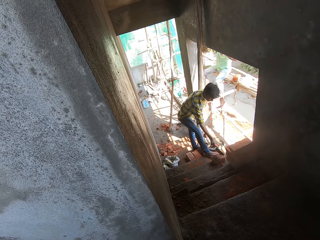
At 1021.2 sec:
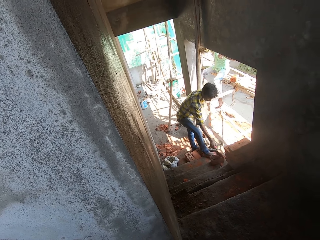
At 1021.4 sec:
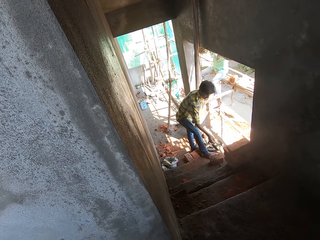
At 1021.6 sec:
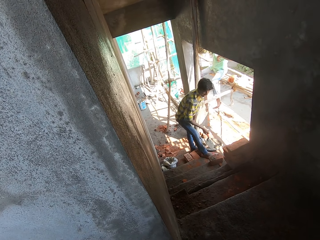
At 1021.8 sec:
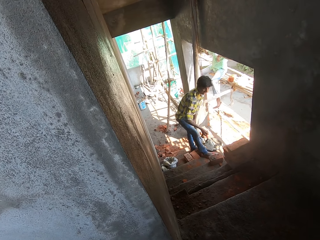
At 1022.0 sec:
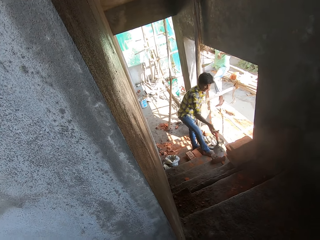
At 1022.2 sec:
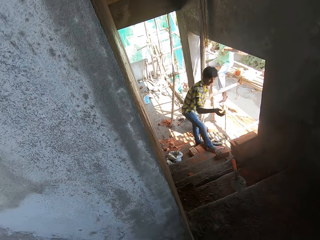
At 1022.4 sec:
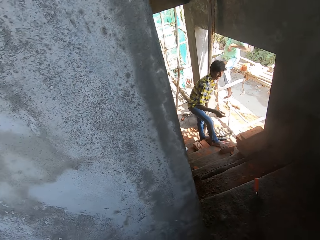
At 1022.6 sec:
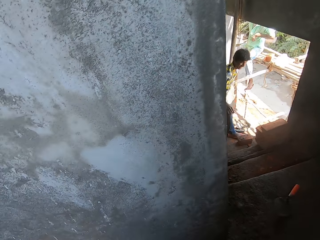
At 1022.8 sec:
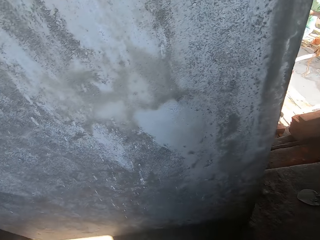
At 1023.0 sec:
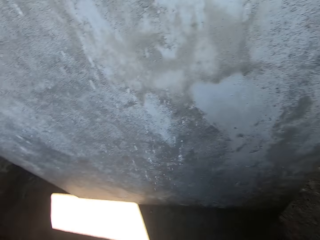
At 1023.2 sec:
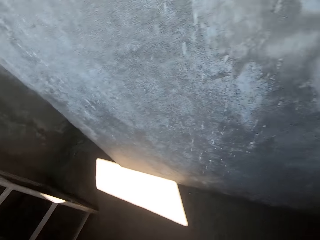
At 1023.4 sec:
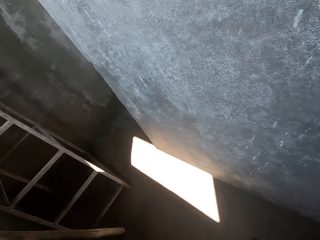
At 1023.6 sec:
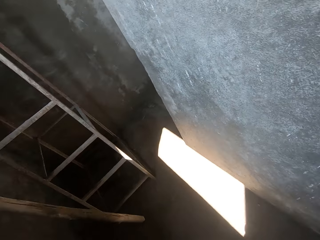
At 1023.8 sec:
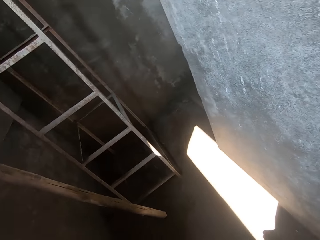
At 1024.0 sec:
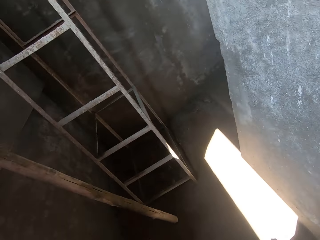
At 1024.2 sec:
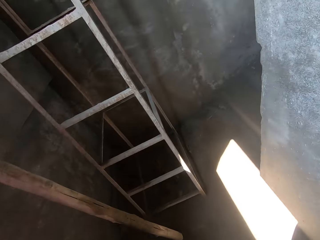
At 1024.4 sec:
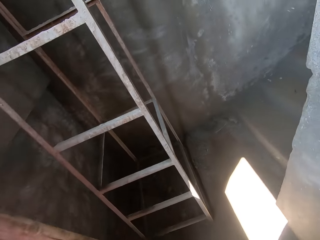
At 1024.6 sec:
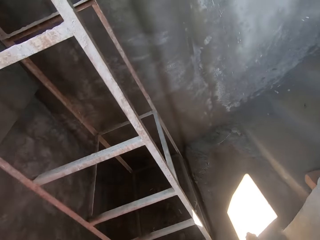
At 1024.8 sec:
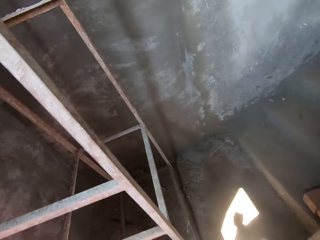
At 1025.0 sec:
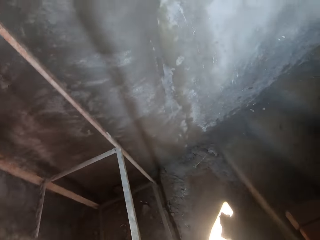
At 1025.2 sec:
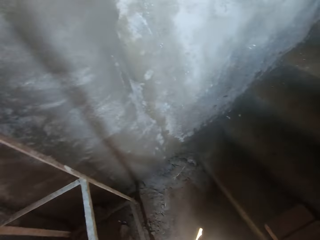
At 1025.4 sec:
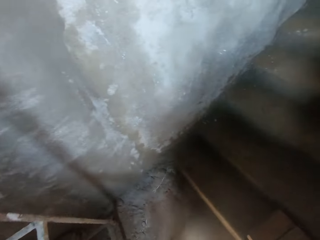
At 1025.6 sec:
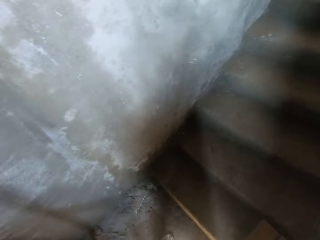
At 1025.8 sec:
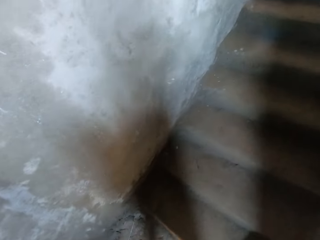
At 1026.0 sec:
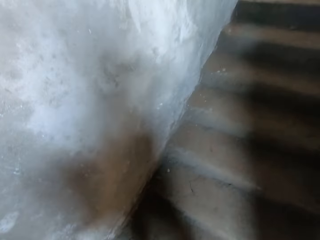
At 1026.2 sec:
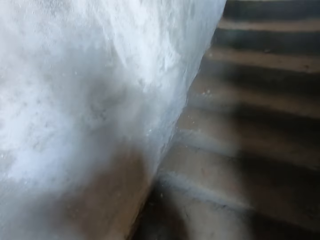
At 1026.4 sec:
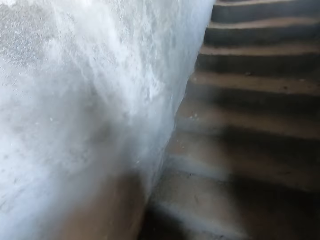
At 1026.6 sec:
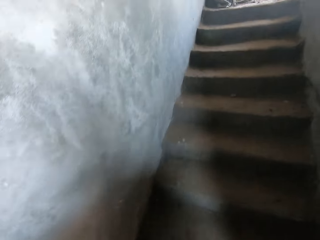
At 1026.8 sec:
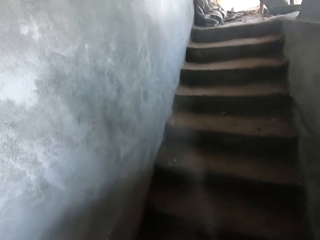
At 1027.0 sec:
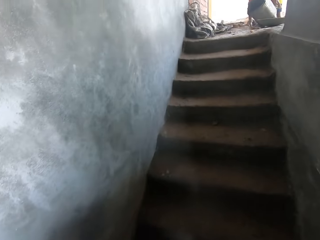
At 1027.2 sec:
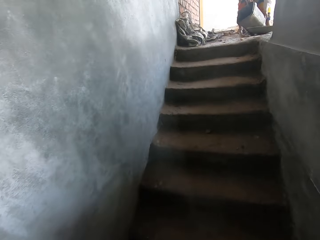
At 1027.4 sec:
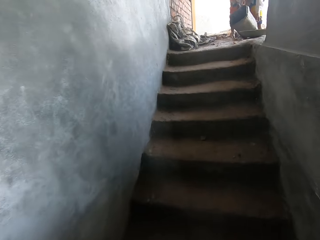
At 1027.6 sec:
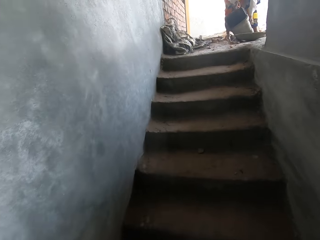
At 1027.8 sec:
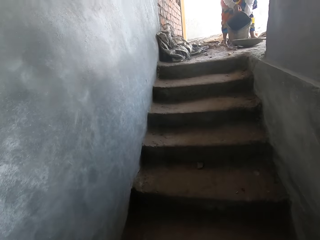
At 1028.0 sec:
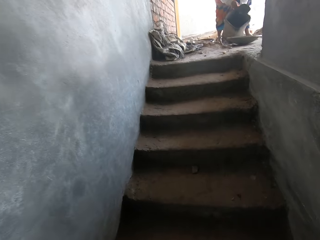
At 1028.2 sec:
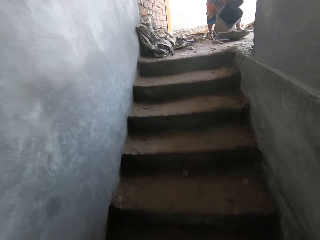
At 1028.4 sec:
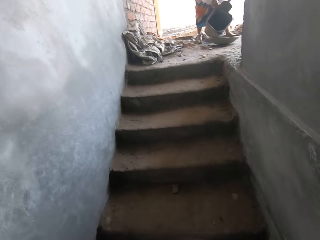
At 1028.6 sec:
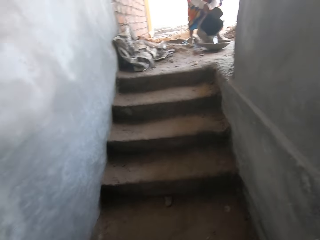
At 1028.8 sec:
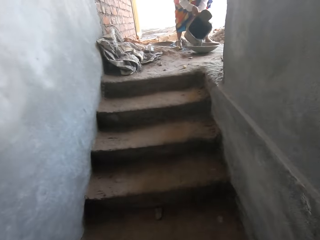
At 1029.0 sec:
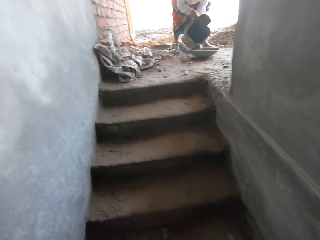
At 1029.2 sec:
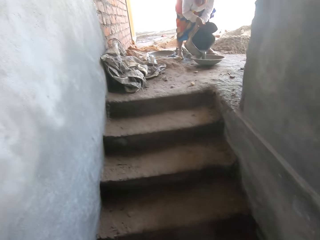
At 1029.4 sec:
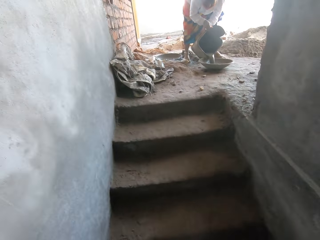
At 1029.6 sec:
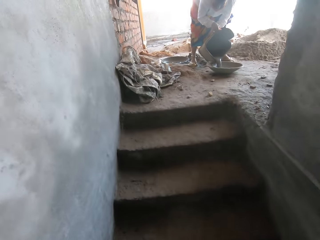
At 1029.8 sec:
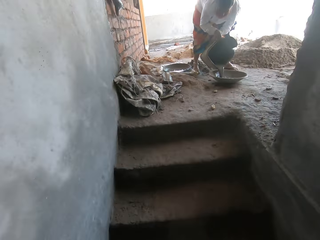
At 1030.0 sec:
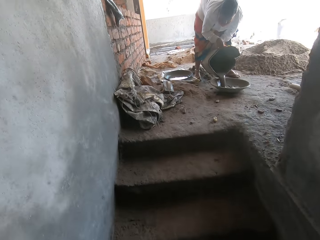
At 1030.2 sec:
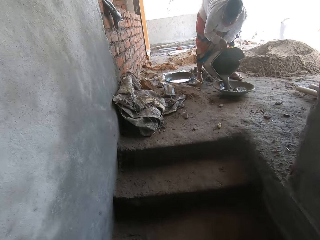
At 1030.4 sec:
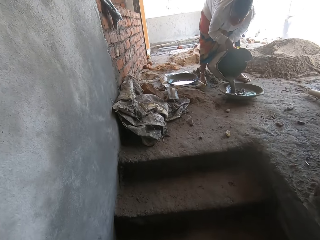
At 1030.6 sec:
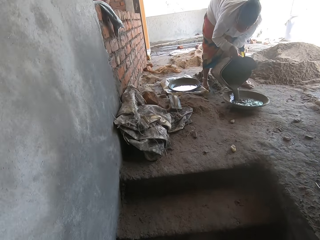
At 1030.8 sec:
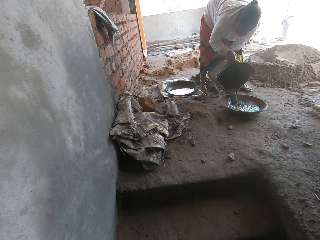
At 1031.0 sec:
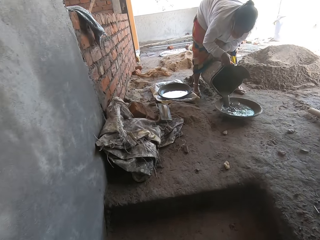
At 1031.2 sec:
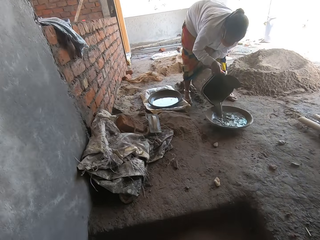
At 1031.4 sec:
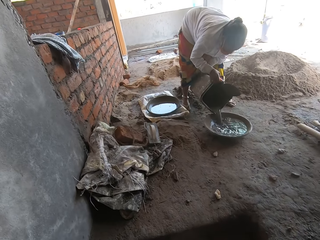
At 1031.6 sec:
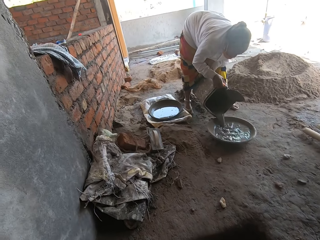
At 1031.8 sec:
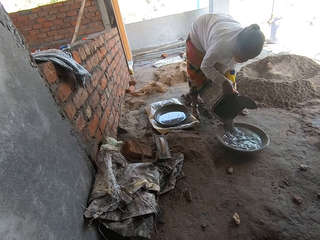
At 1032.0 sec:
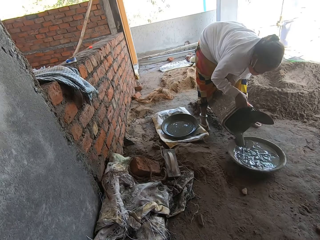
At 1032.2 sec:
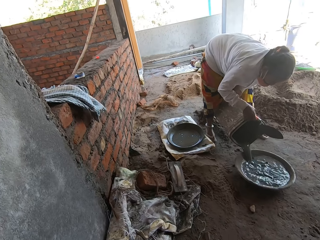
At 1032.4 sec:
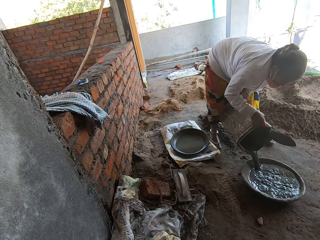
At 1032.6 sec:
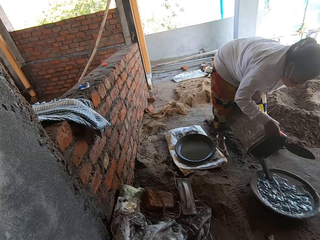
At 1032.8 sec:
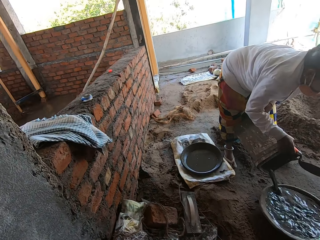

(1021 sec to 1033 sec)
The camera wearer throws a trowel. They go up the stairs. They walk in the building.

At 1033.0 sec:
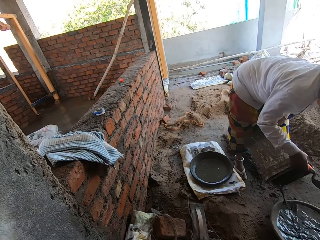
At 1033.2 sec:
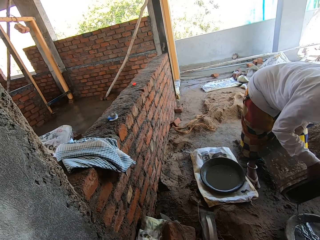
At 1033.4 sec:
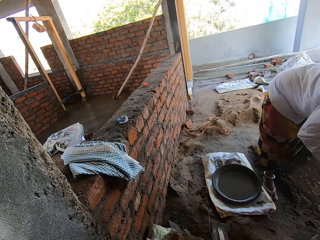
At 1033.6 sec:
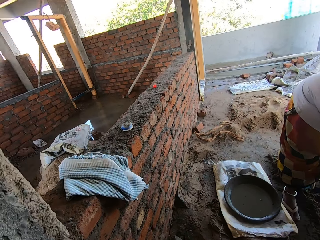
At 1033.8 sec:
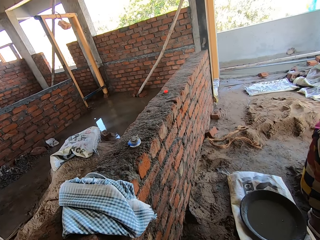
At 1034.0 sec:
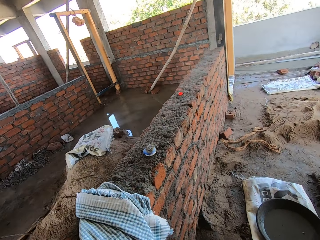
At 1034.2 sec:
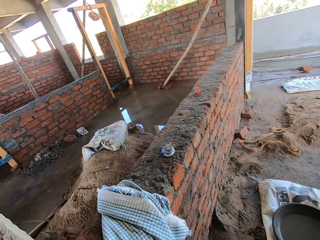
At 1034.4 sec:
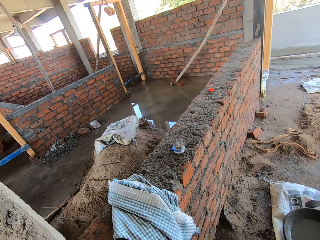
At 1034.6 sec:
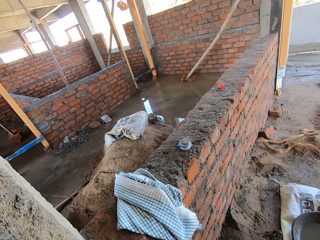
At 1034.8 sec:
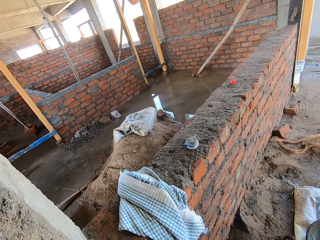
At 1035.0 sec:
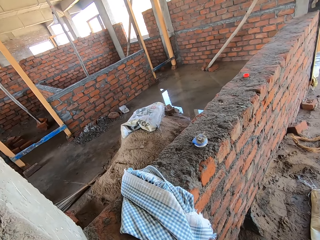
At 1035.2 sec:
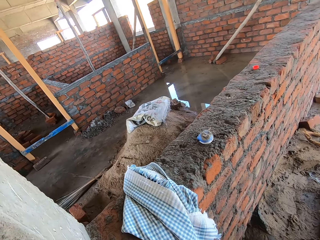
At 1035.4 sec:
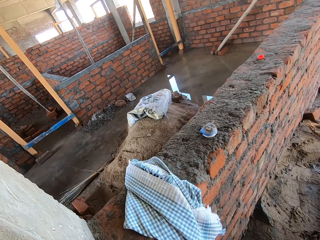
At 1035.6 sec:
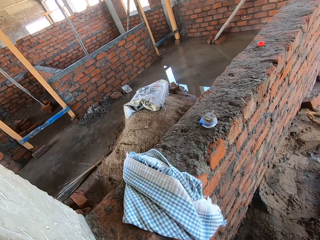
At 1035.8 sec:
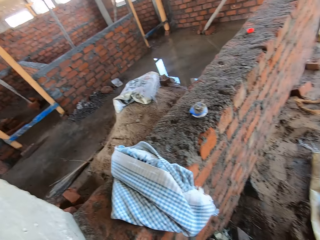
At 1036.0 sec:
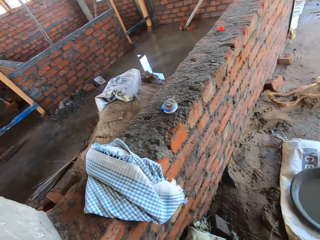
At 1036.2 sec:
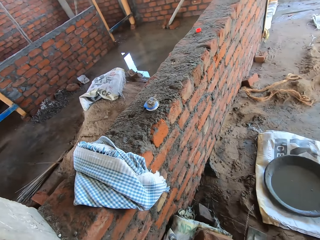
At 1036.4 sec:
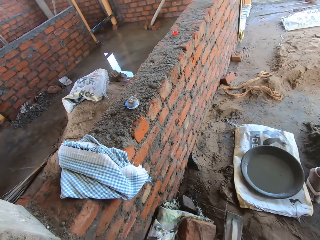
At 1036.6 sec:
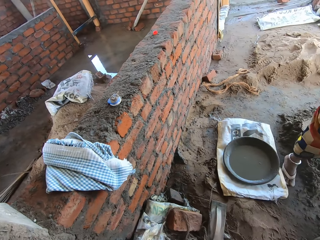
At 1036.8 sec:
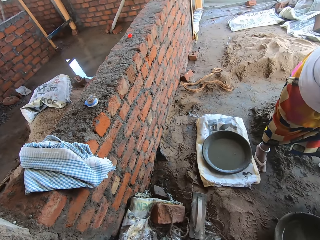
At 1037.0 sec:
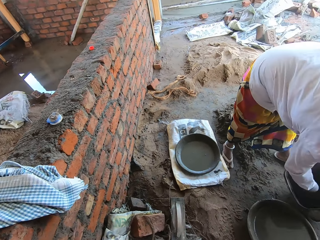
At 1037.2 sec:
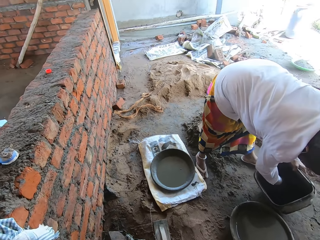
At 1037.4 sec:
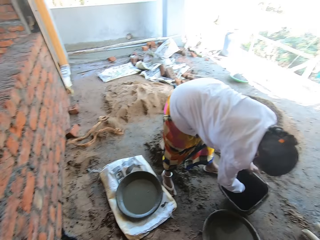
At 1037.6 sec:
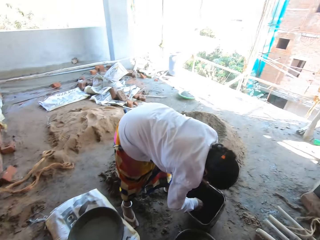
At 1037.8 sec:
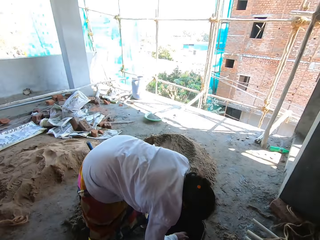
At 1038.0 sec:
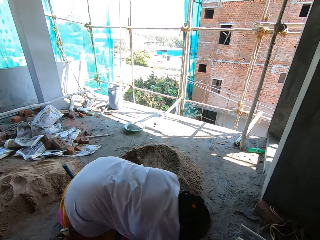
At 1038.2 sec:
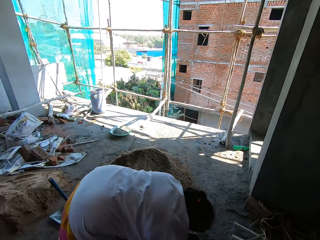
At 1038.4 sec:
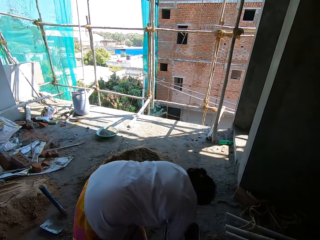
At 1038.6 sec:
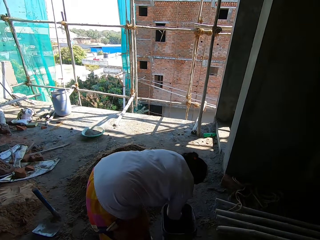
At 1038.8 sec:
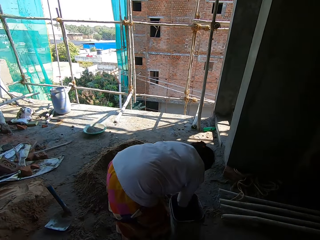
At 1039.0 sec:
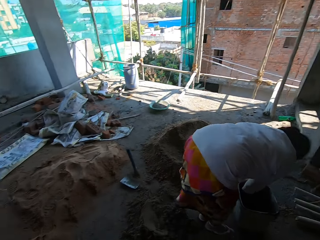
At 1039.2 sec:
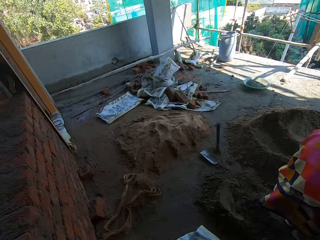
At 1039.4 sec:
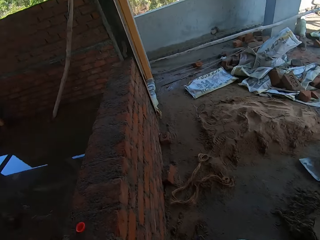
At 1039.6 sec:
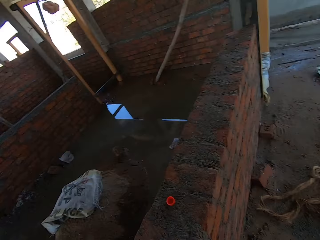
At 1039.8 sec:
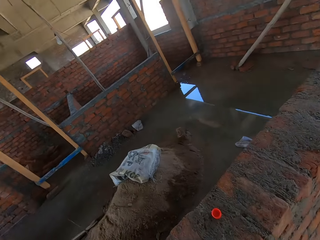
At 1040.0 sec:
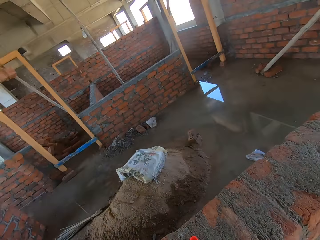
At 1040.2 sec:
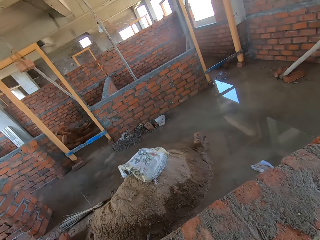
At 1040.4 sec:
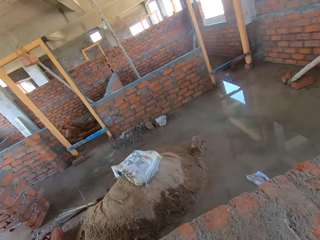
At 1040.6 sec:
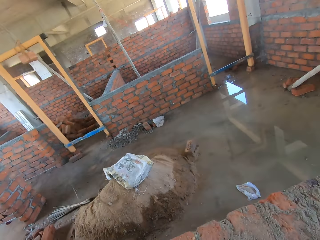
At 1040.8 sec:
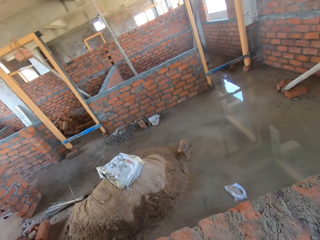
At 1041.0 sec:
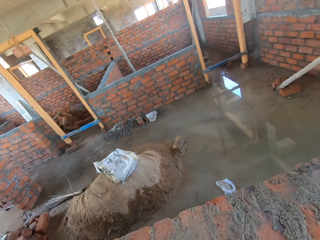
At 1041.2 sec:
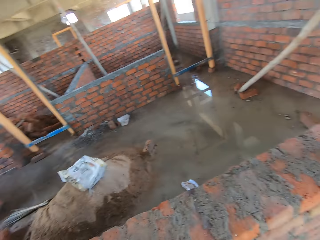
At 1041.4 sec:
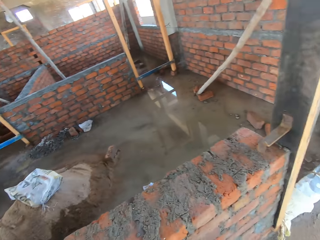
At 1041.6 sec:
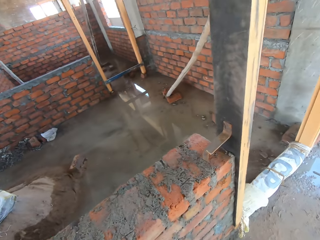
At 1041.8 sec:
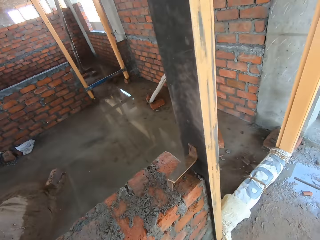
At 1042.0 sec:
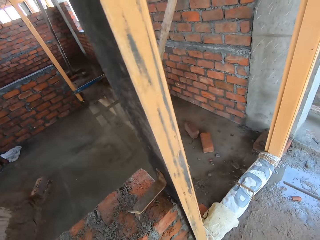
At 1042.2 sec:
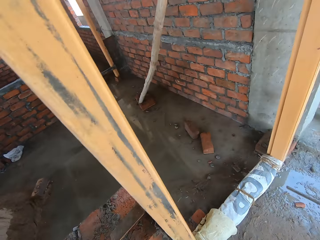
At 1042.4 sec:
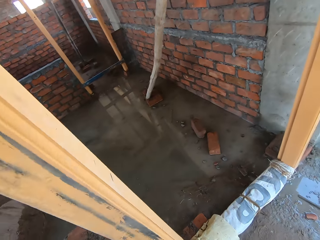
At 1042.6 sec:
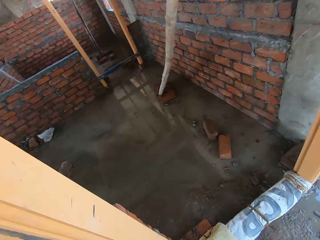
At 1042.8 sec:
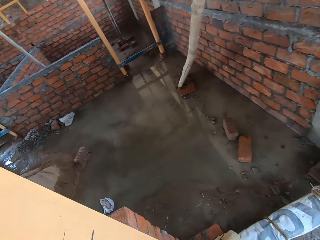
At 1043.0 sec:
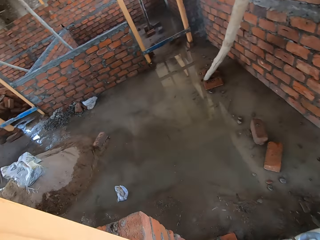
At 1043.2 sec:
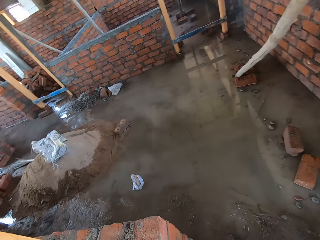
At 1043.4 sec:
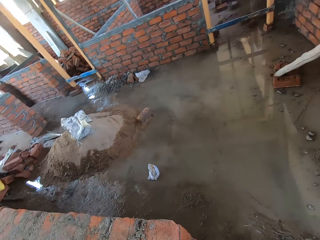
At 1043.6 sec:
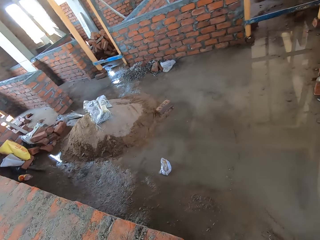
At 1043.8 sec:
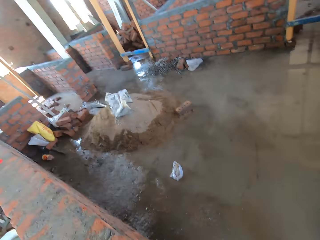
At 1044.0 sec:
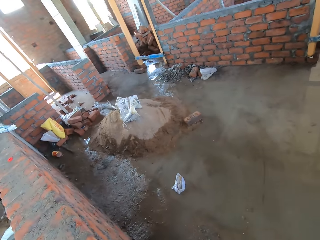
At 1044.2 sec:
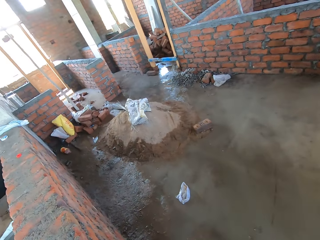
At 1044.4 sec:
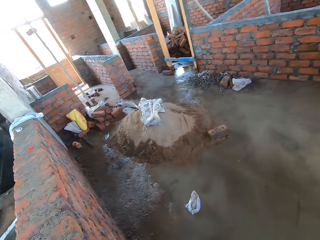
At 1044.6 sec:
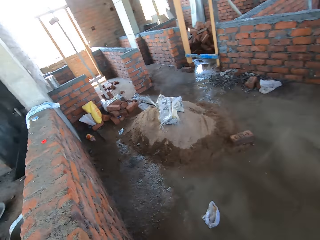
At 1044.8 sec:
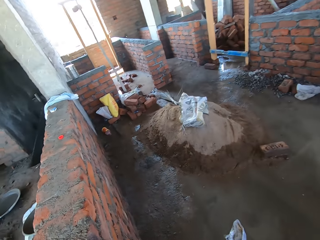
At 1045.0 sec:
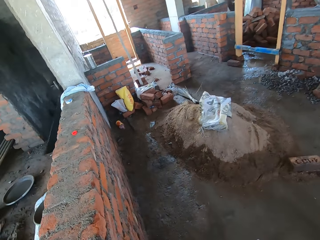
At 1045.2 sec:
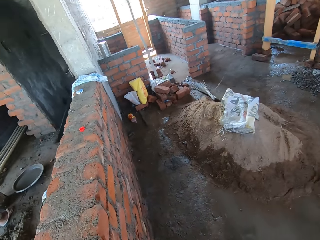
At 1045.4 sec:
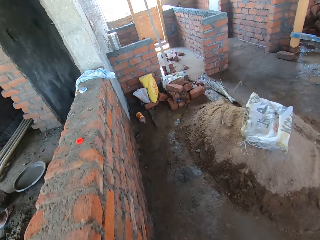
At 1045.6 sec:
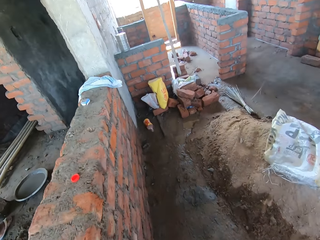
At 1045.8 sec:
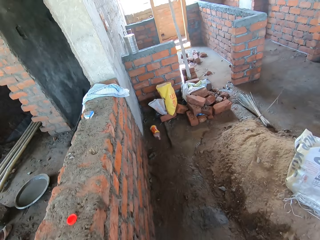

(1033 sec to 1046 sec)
The camera wearer looks around. A woman mixes cement. The camera wearer walks around.
